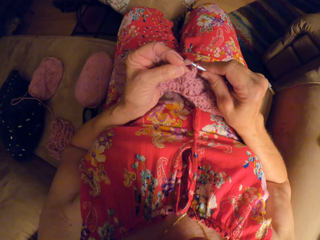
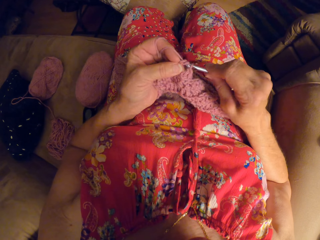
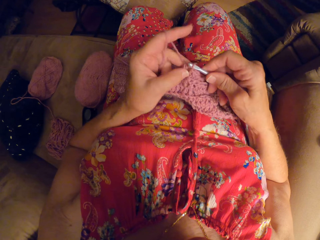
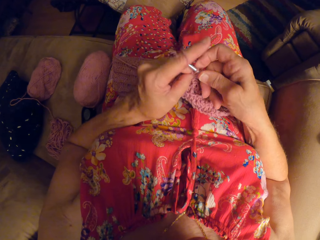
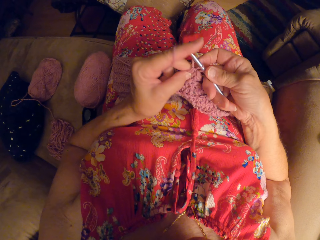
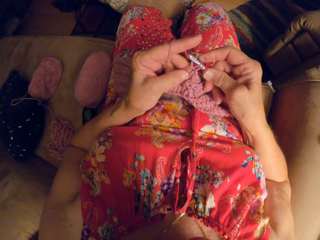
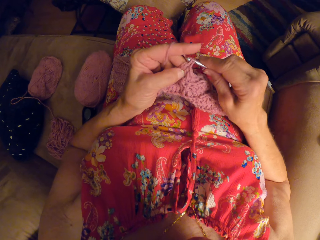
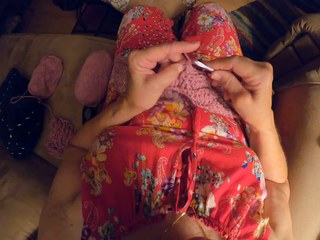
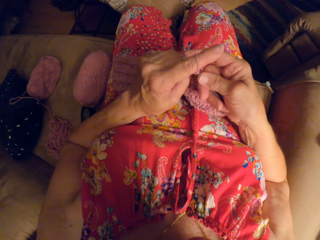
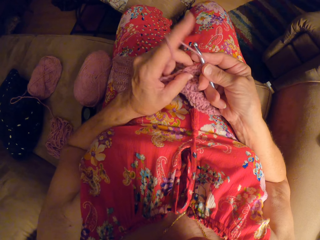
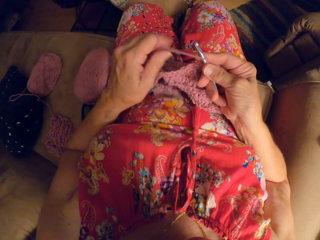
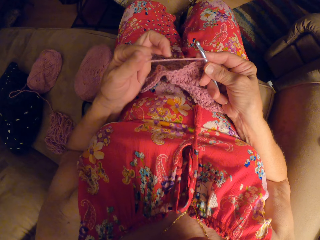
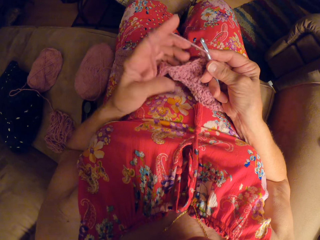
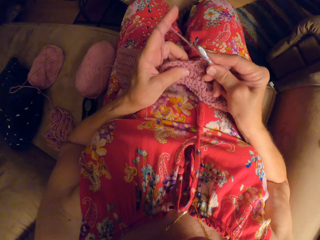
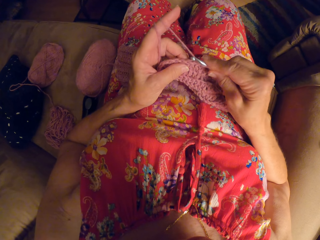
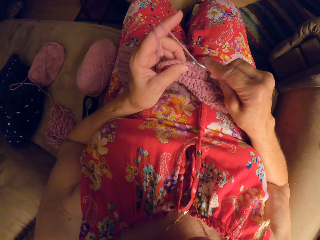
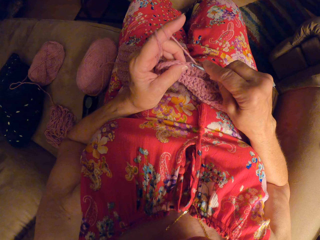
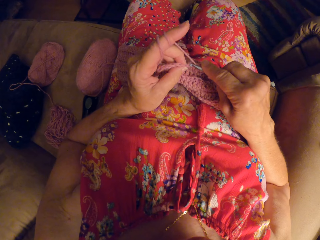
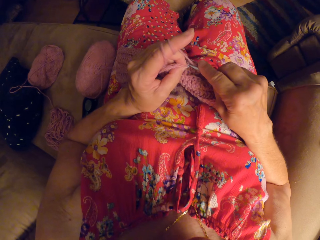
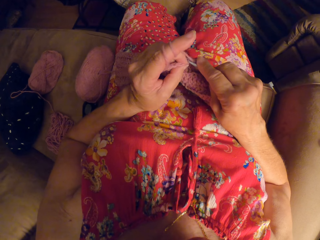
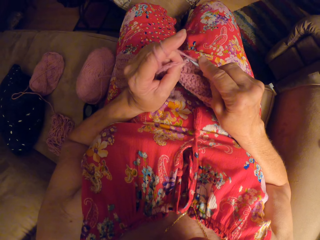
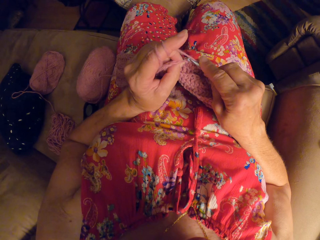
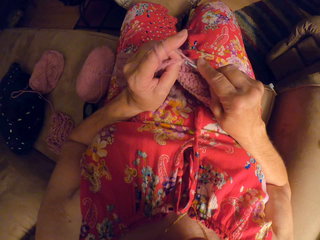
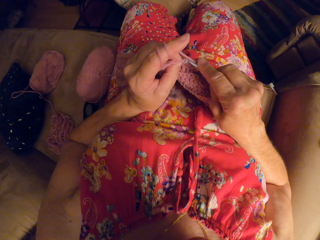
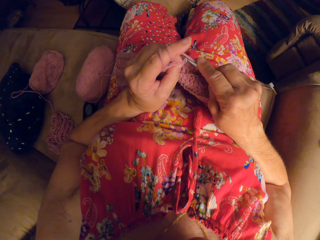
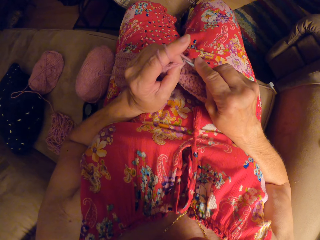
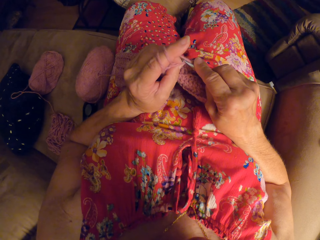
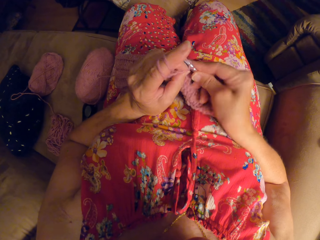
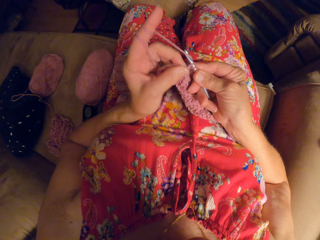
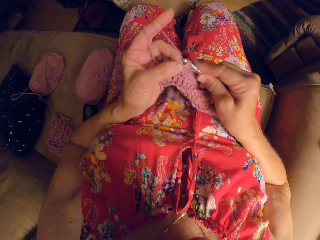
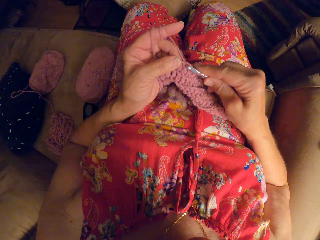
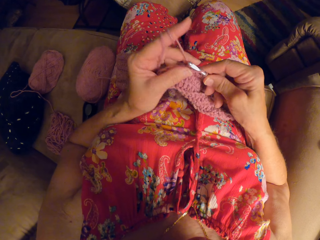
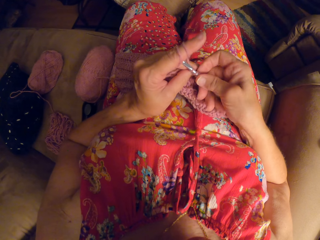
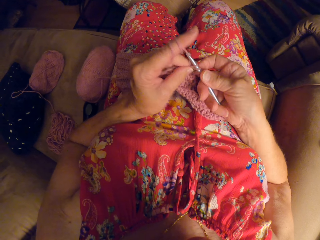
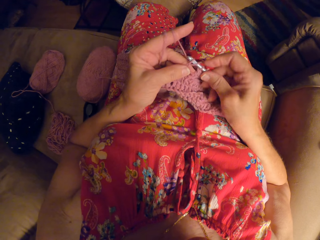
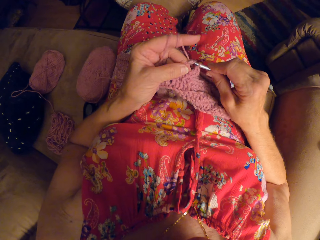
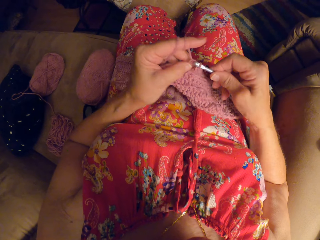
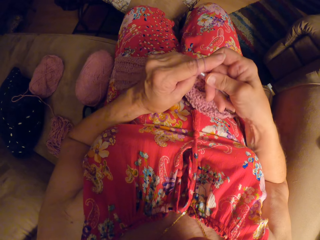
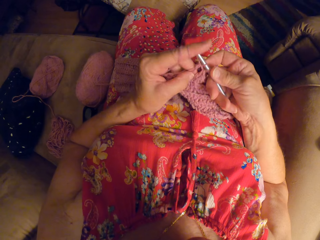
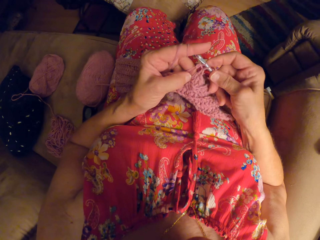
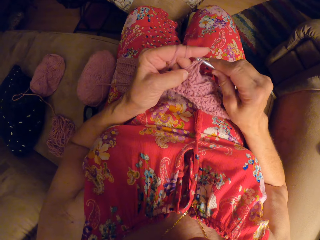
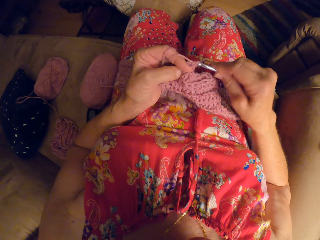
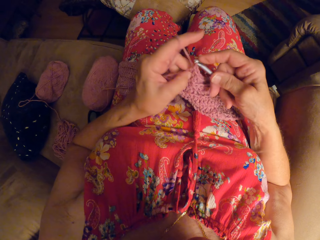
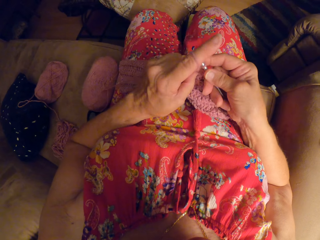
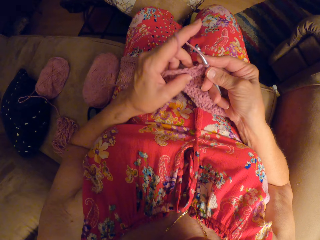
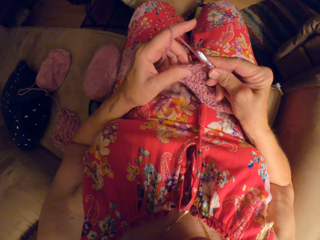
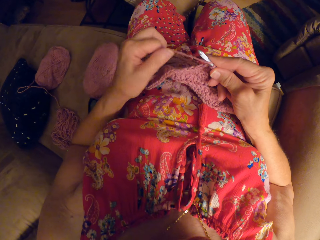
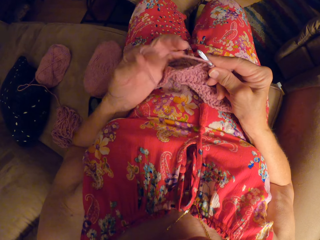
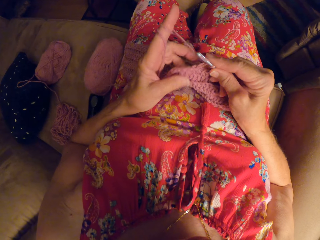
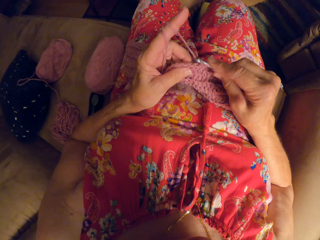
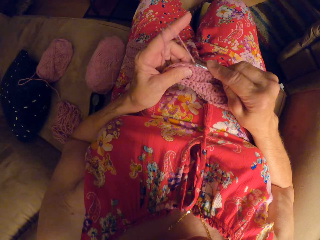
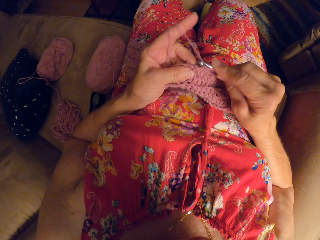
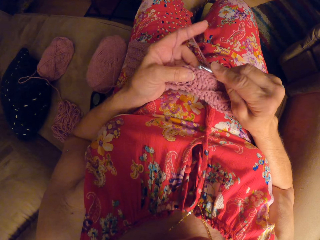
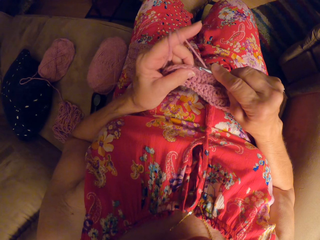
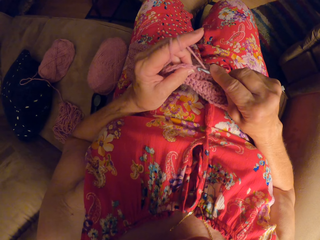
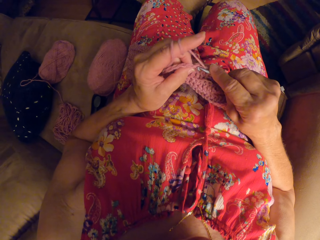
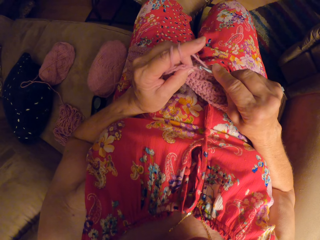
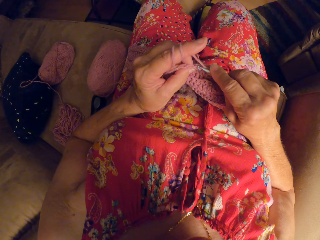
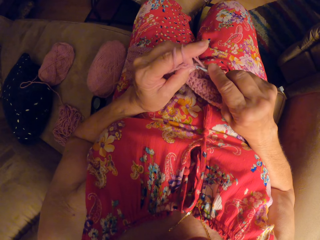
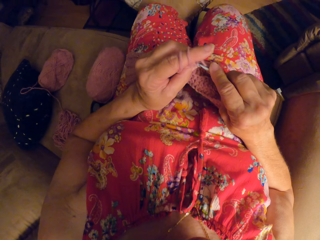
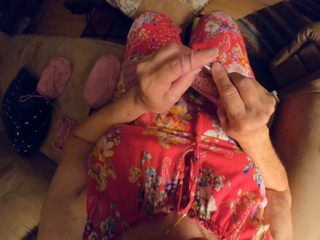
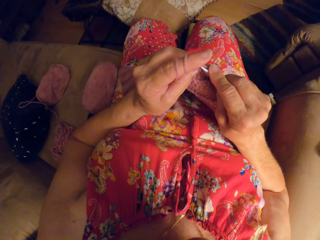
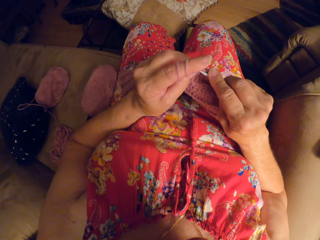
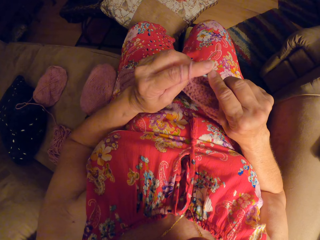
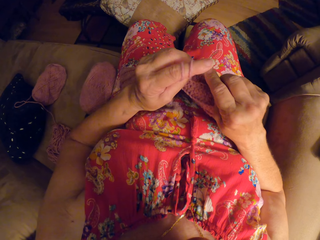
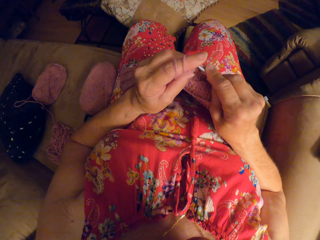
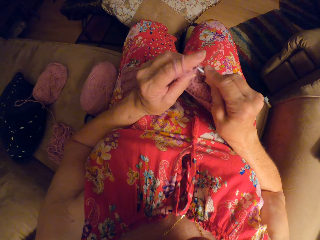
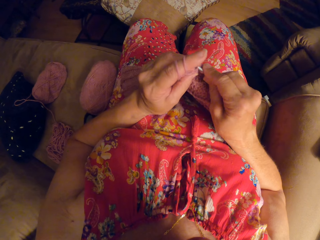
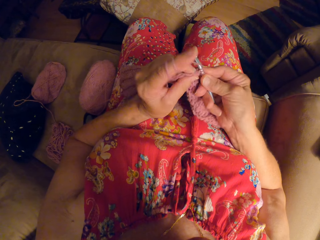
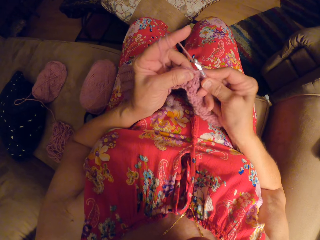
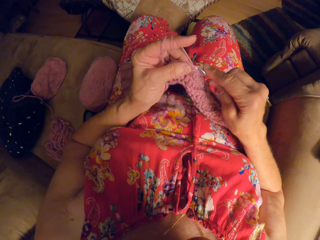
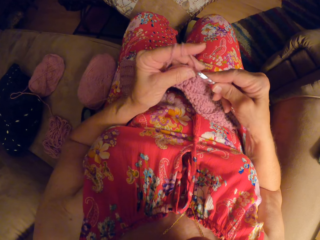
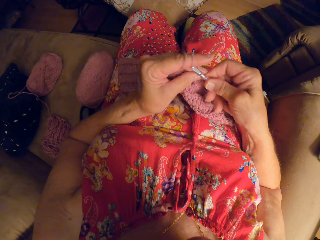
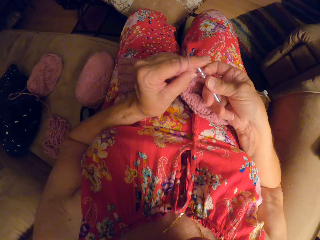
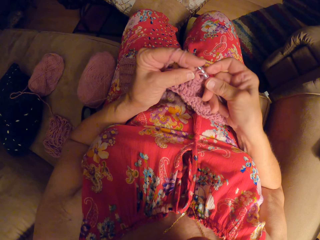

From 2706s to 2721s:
The camera wearer rolls a yarn on her finger. She knits a fabric. She rolls the yarn around her finger. She weaves a fabric cloth.

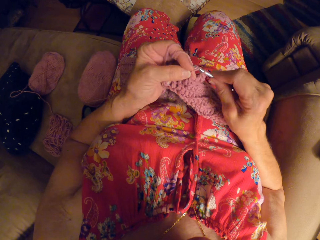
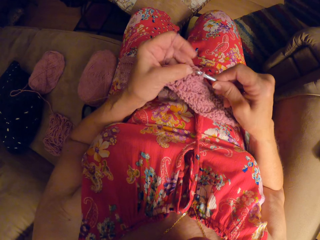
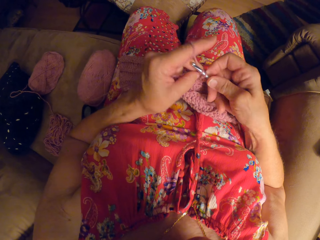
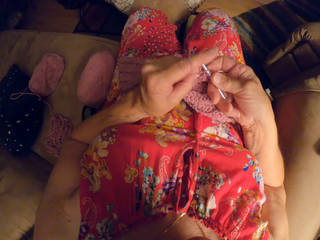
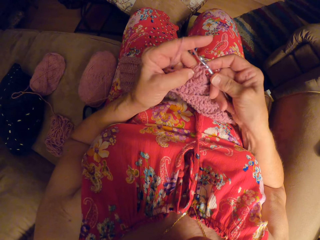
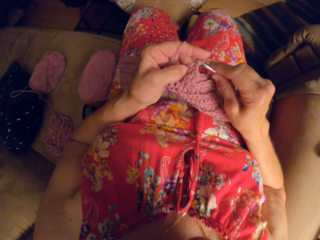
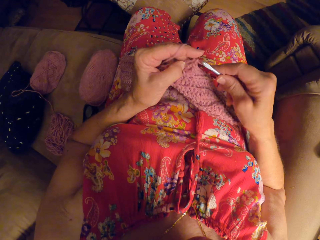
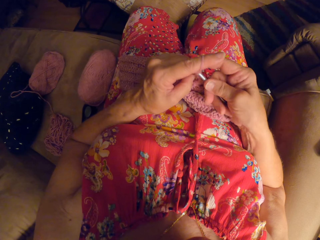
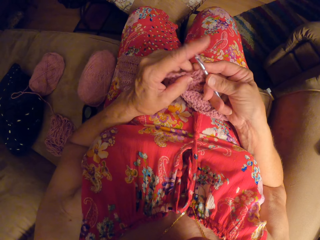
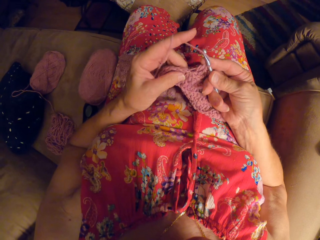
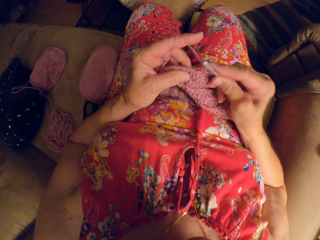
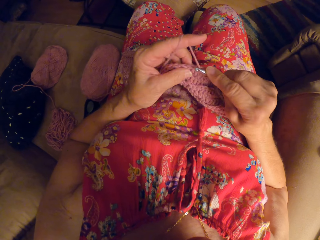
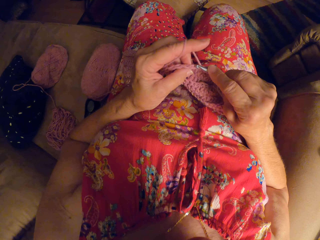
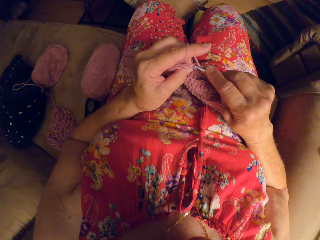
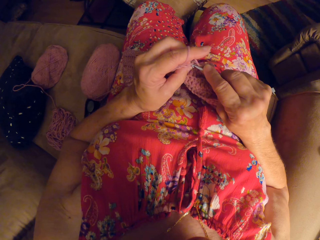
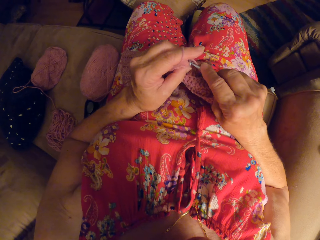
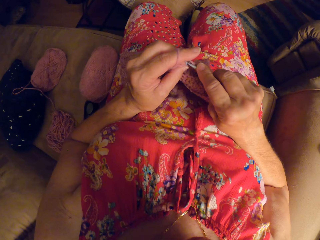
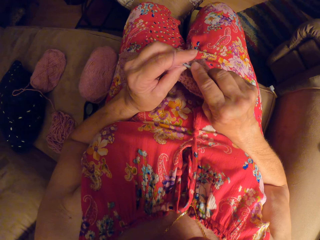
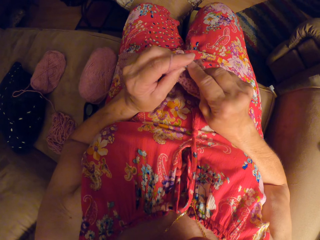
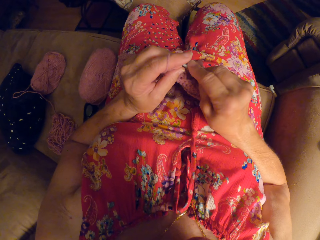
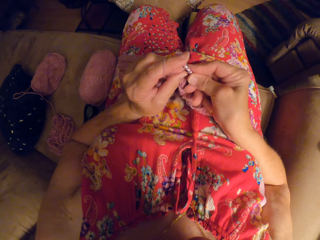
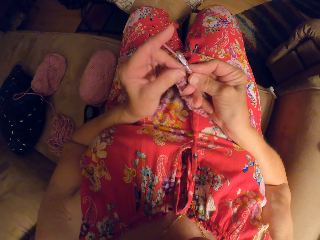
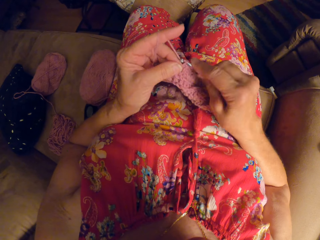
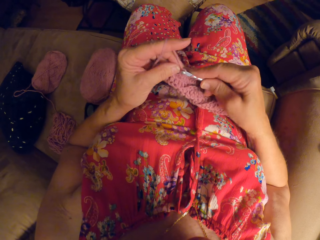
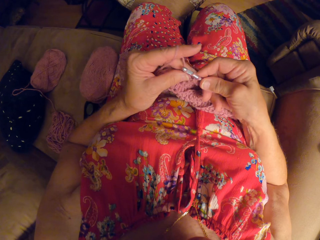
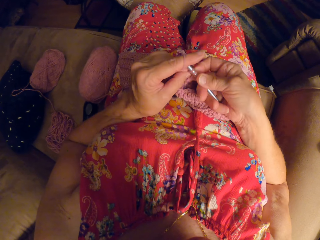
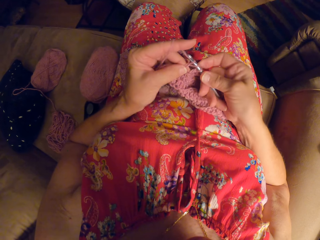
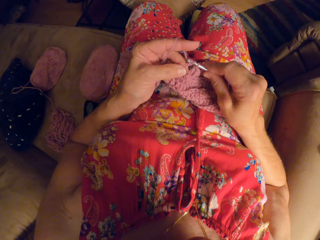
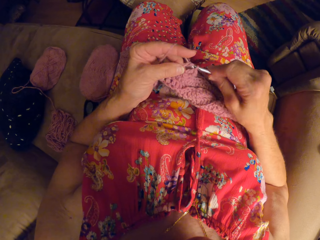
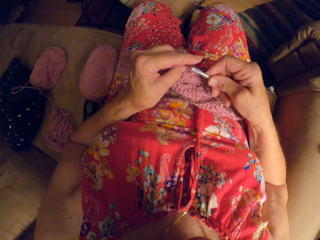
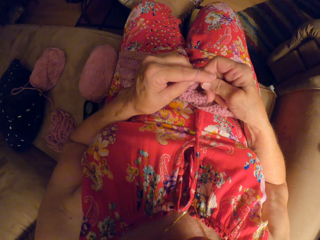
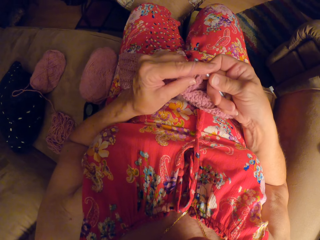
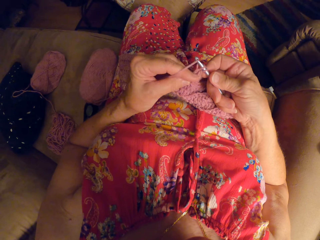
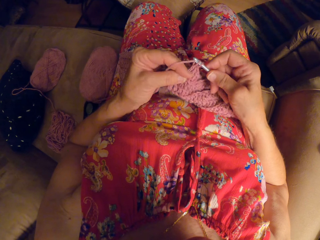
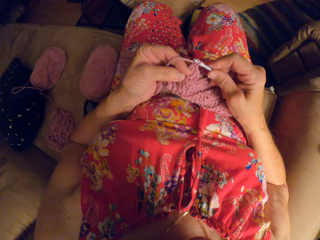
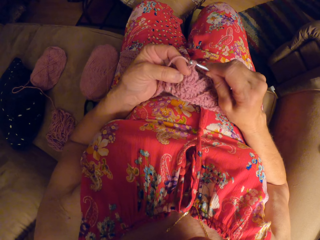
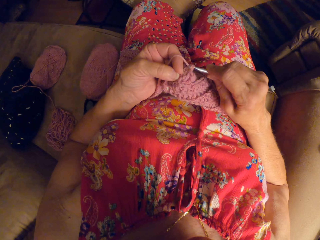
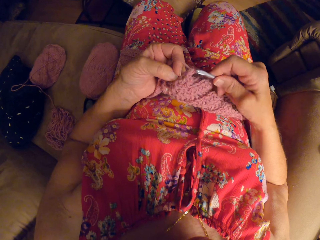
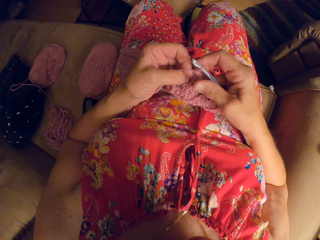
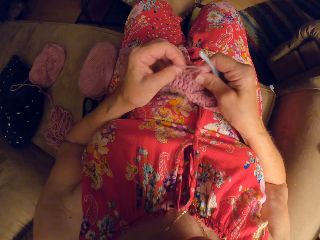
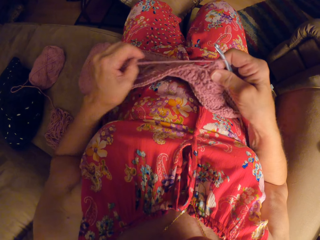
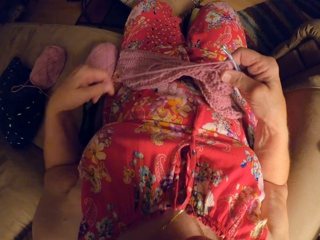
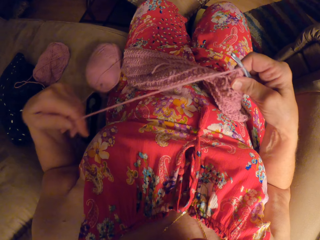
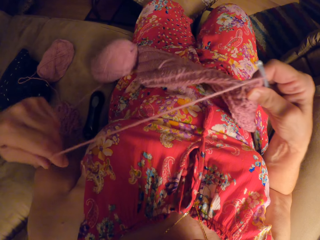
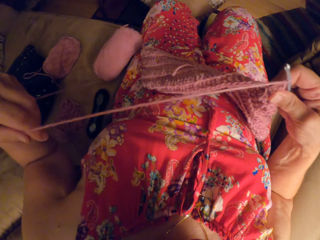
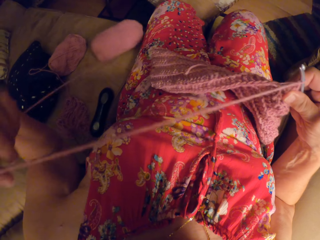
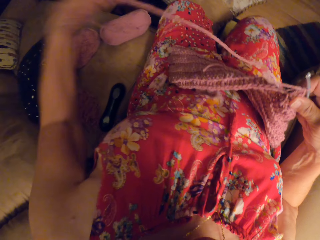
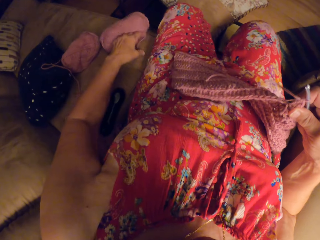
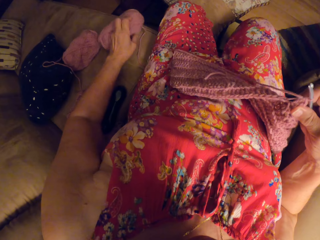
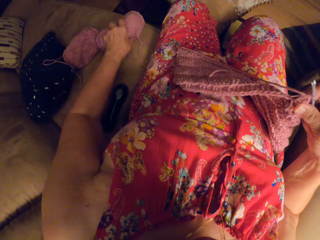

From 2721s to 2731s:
The camera wearer unwinds more yarn strand from the ribbon yarn. They adjust the ribbon yarn on the couch.
